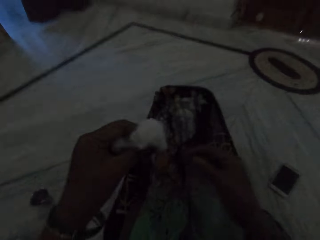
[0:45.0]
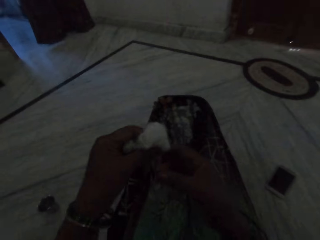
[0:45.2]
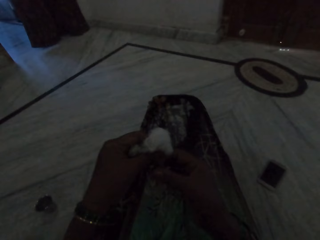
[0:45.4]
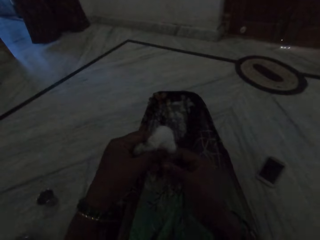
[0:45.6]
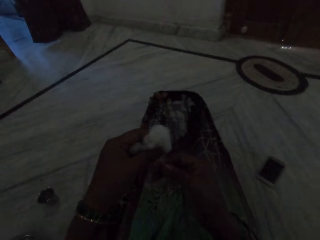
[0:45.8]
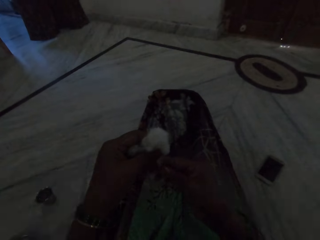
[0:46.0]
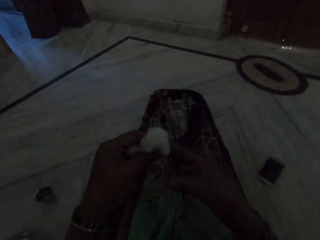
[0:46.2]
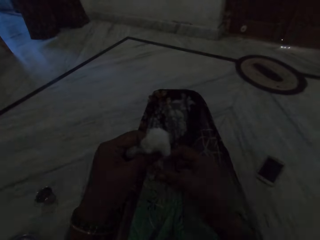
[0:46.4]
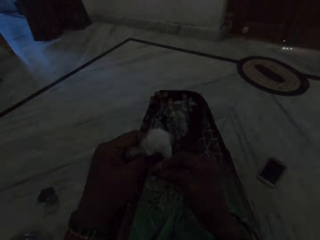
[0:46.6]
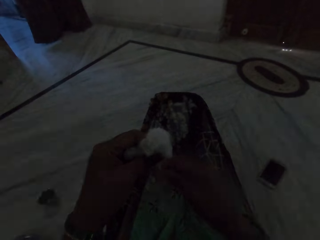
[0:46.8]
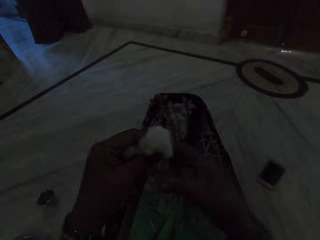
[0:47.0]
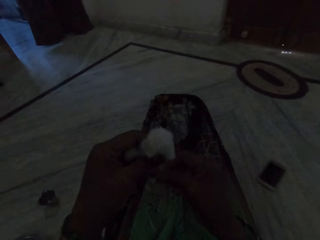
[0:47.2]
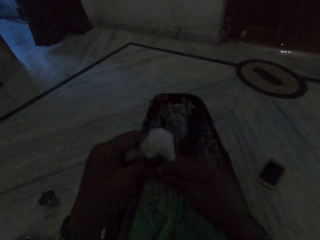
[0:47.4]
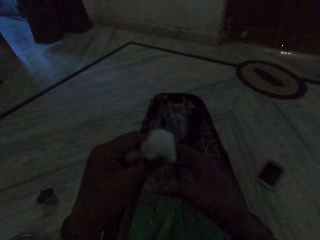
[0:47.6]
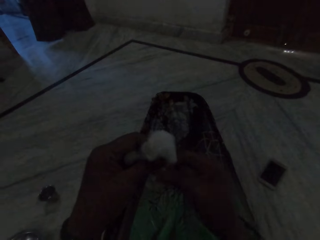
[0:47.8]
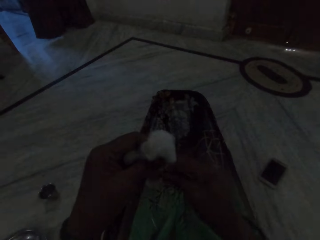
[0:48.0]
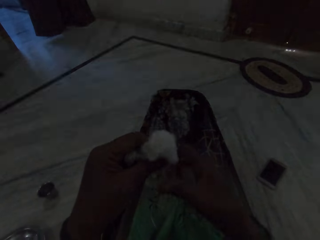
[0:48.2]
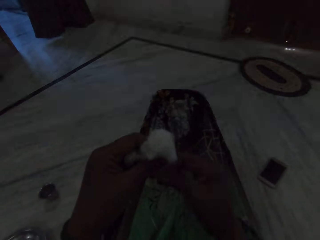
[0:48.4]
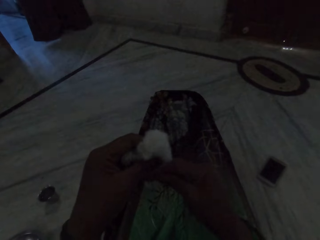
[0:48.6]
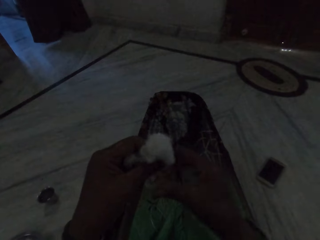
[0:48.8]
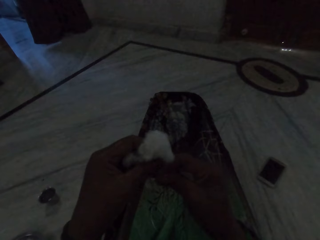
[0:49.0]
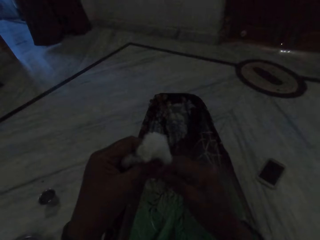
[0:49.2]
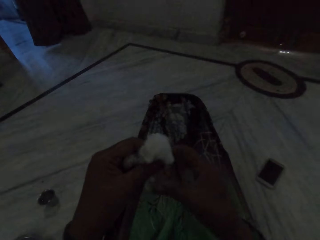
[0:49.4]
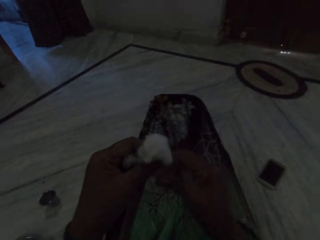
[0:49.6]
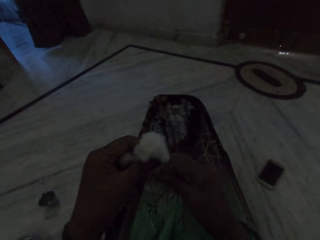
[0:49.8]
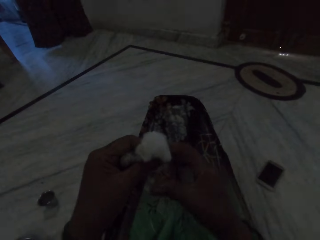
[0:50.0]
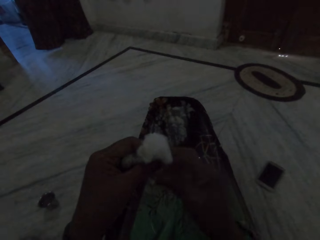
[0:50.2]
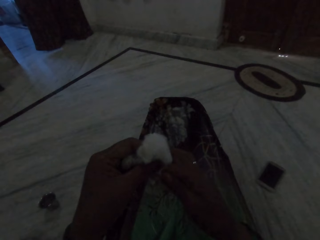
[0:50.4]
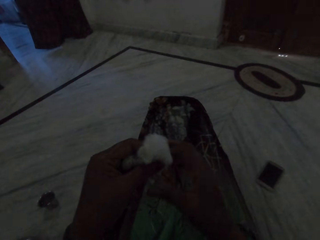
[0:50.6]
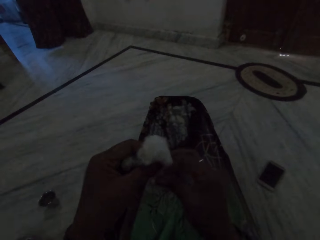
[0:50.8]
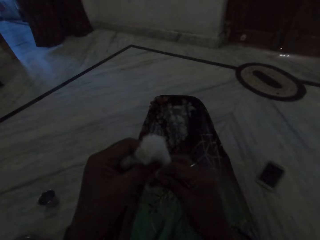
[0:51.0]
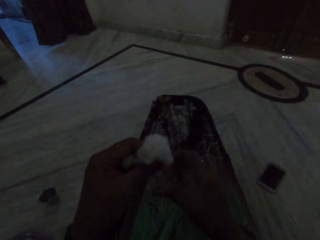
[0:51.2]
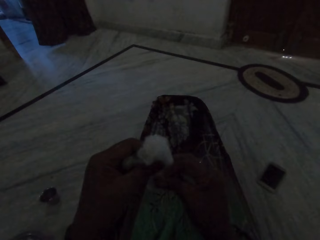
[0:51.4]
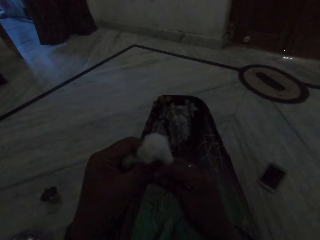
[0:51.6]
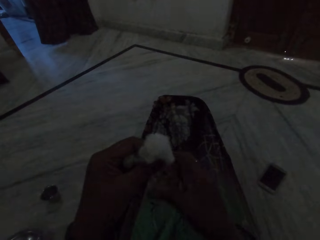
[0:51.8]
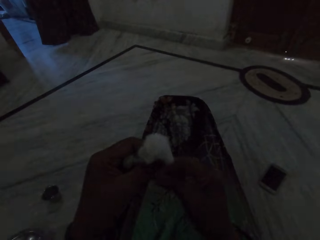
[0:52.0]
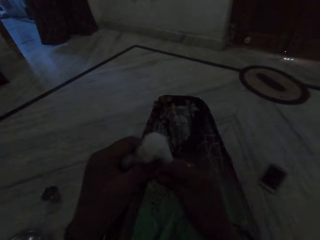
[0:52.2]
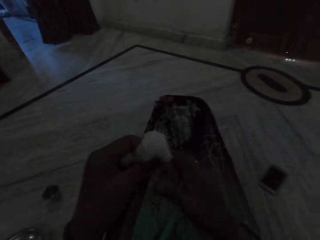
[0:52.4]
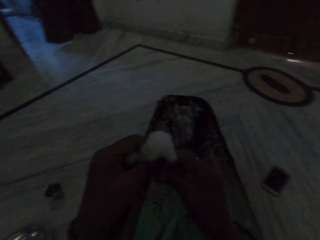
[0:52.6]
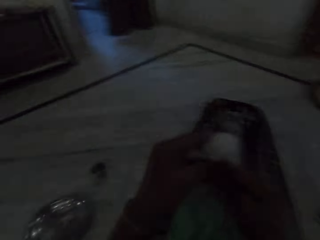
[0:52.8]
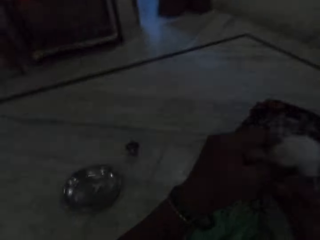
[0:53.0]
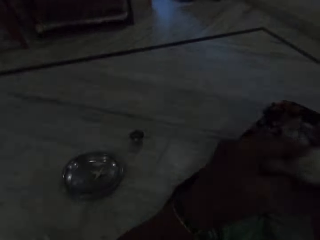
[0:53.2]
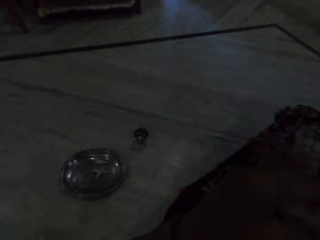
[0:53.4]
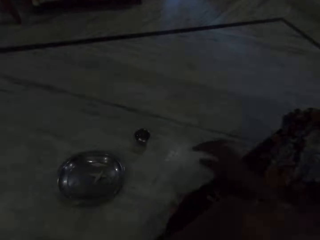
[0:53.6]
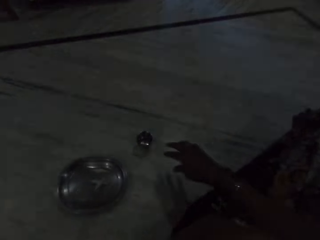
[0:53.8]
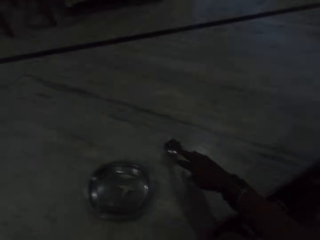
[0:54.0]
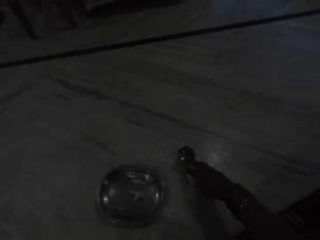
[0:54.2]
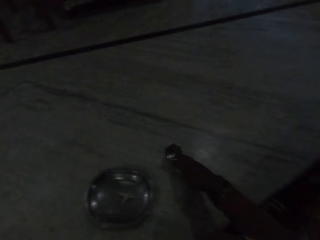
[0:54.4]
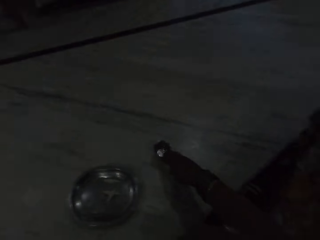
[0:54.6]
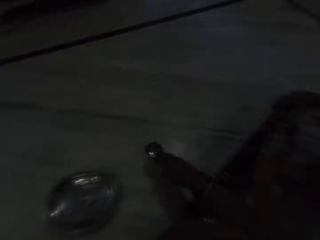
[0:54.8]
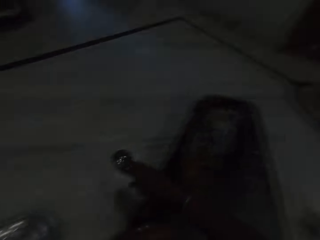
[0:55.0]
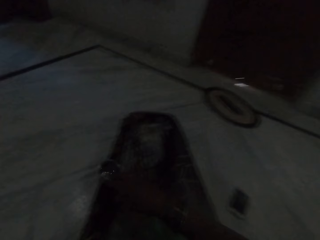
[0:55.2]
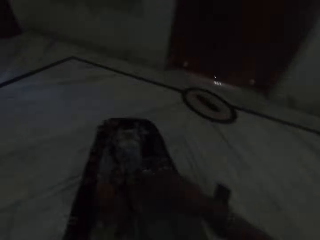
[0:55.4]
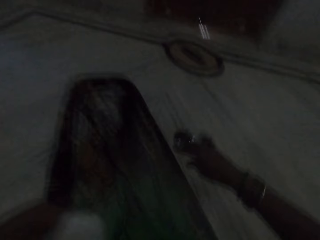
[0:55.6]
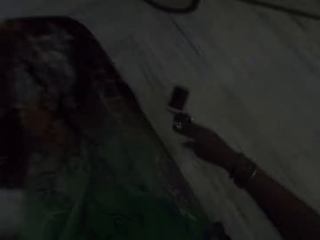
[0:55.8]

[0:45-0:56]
The camera wearer makes cotton thread. They spin cotton. They look around the house. They pick up a small steel bowl with water. They carry a cup.

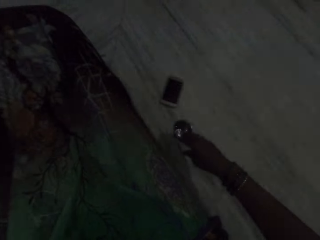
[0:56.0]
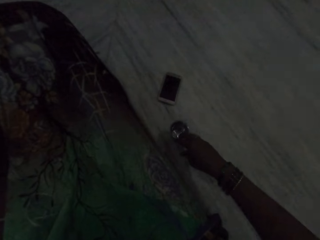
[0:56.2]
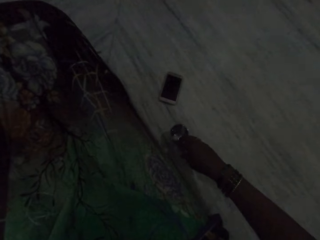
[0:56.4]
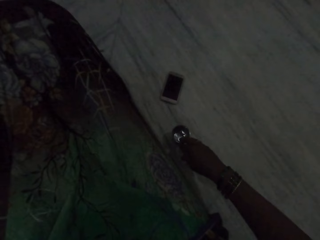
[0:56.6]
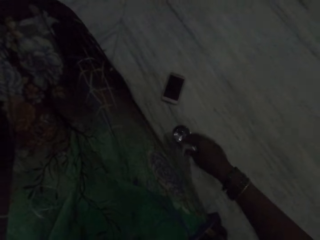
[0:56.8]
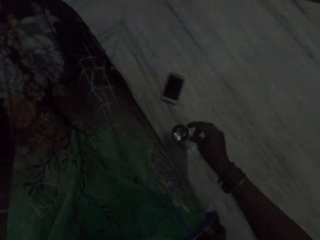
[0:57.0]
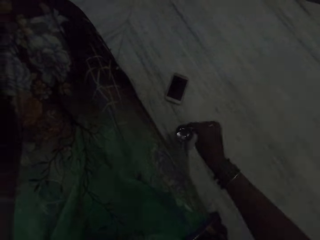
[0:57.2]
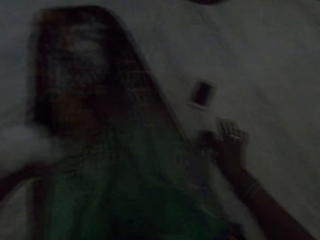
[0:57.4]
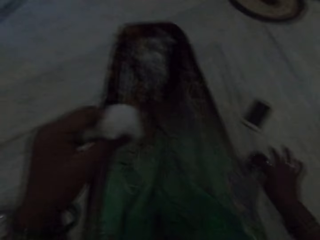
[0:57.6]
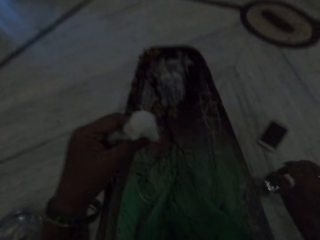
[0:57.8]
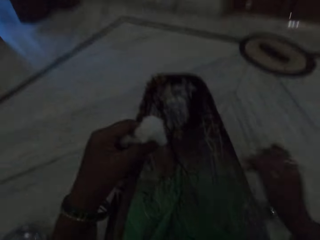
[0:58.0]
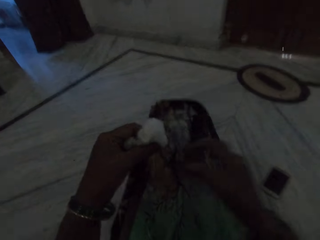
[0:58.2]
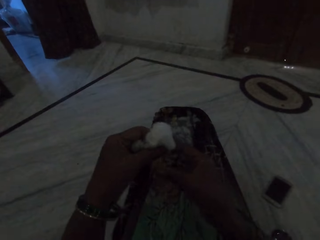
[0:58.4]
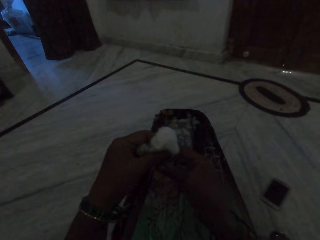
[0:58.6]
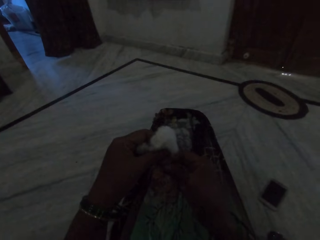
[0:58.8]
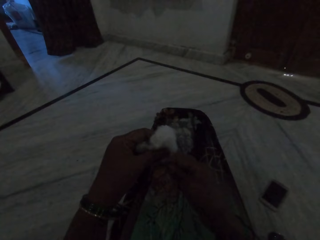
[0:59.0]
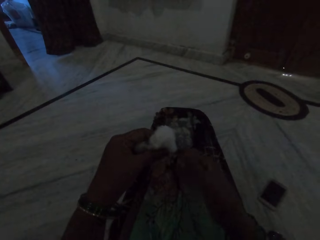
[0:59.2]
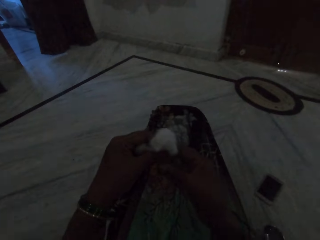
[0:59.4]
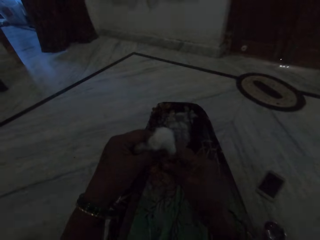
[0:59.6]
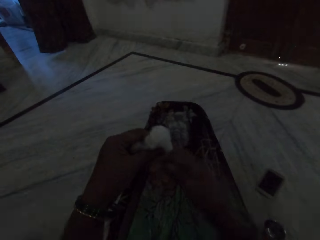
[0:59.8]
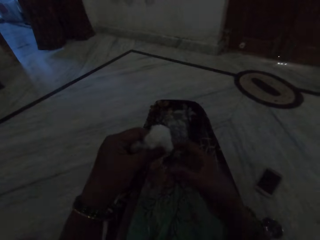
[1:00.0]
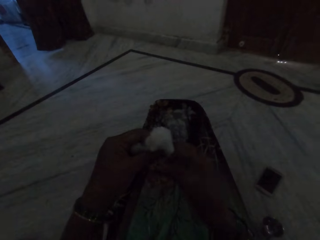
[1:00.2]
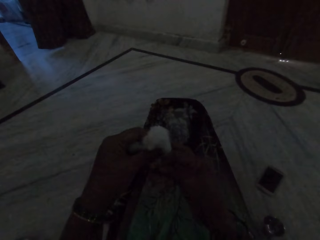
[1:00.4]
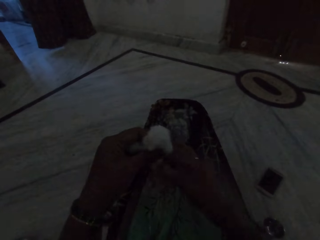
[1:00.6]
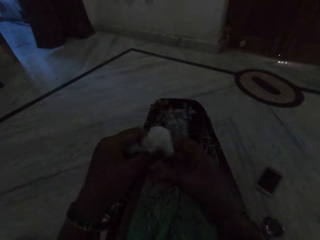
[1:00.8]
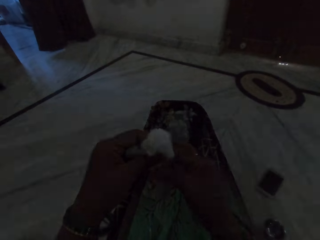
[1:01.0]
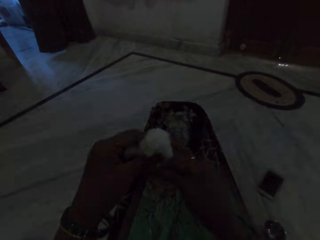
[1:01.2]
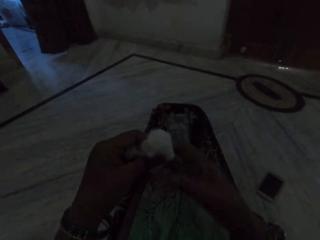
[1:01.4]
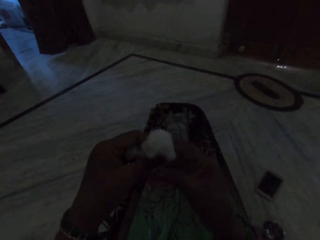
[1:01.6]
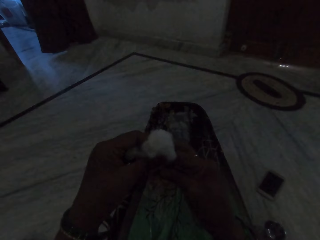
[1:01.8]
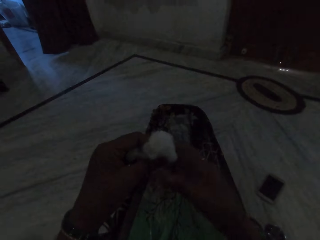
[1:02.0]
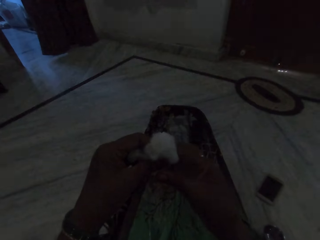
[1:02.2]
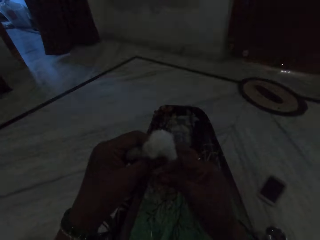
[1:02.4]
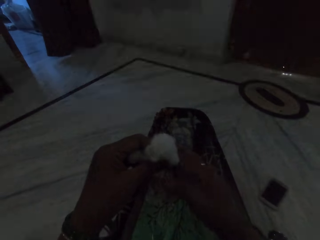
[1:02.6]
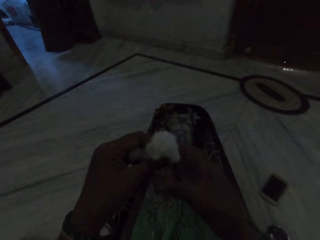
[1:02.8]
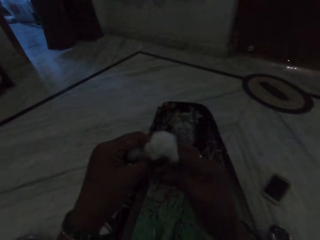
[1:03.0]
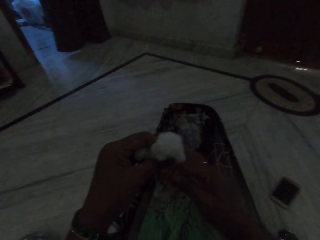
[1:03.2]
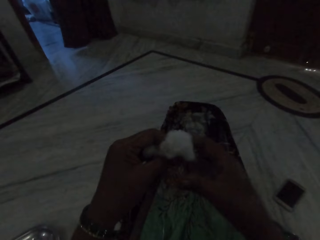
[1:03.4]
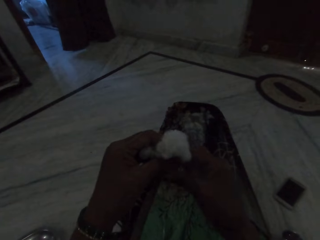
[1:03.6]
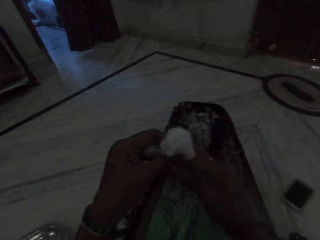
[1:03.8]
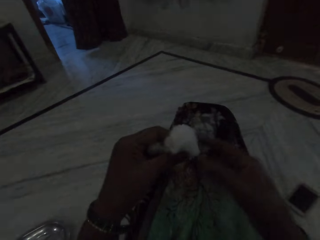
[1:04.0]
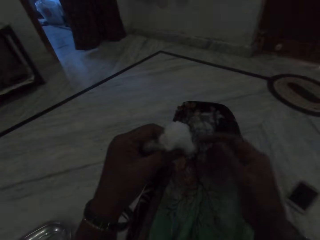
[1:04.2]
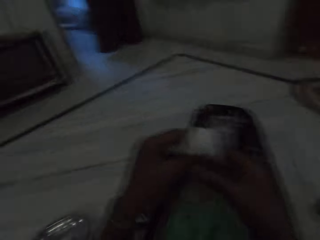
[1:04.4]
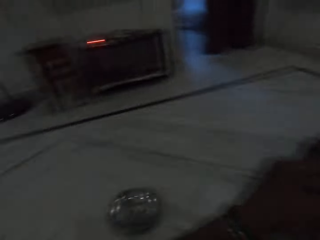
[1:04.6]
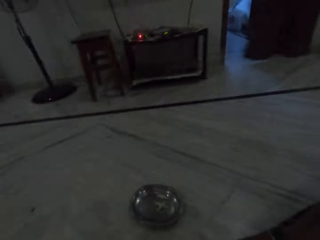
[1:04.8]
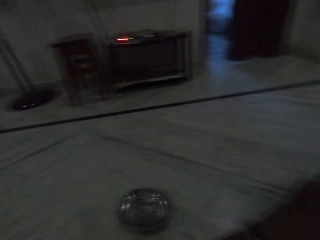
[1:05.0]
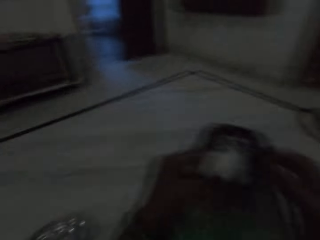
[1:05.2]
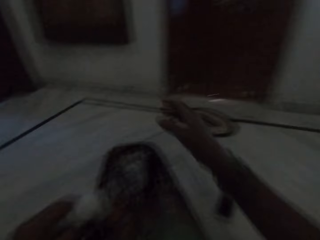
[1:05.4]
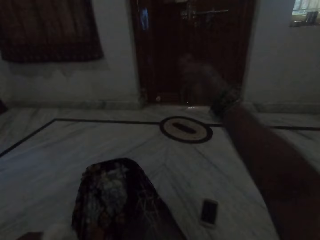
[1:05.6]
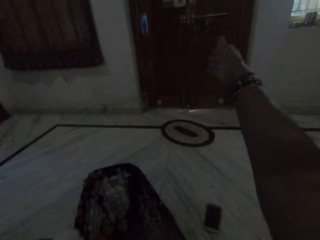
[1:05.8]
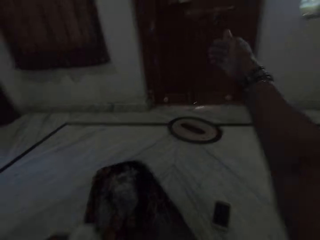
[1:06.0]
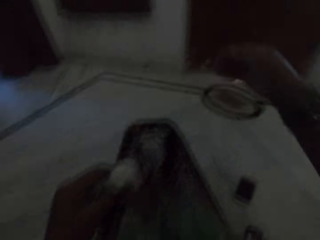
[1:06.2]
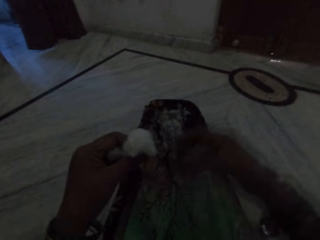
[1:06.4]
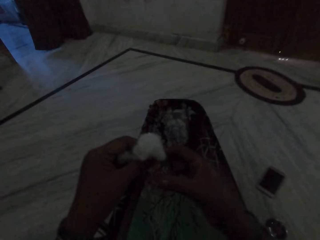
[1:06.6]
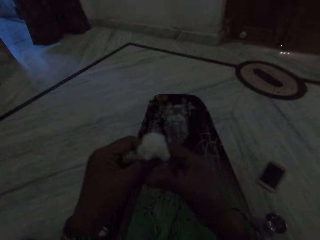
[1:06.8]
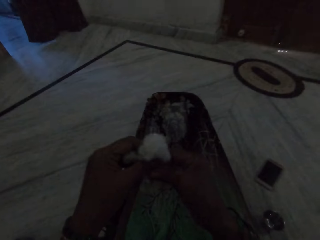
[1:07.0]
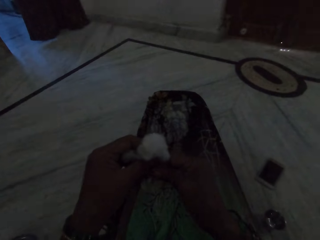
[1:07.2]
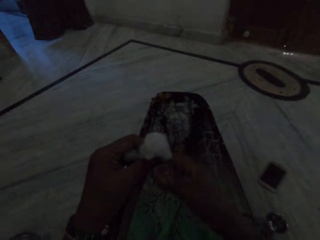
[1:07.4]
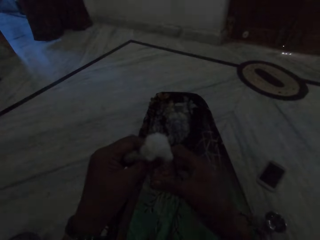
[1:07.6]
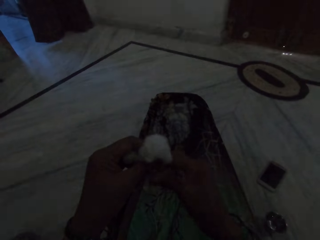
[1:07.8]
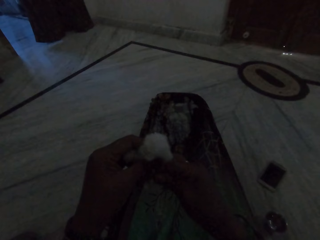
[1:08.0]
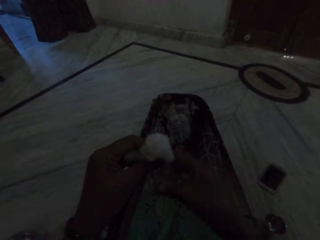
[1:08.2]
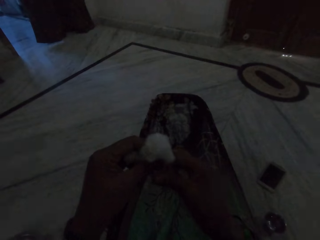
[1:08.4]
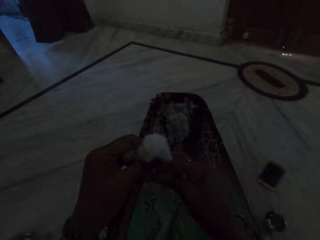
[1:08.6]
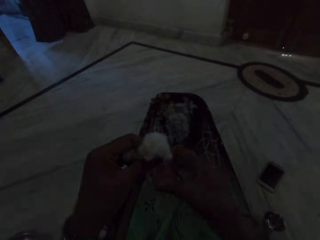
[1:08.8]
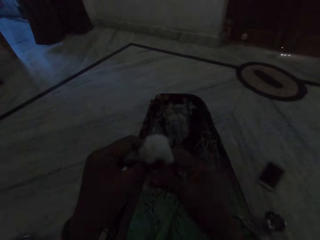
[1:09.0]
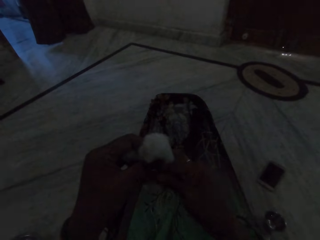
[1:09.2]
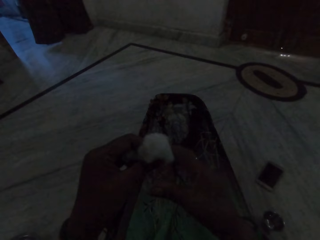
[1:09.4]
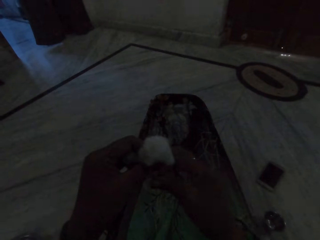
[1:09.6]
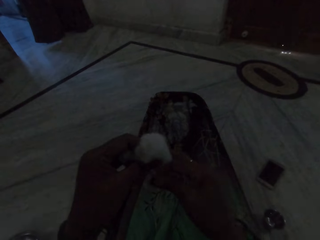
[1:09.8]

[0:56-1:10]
The camera wearer places the small steel bowl or cup with water on the floor. She dips her hand inside the cup. She touches the water. She makes thread out of cotton fibre. She spins cotton. She talks. She looks around the house. She pulls the cotton thread. She stretches her hand. She makes thread out of cotton fibre. She spins the cotton.
